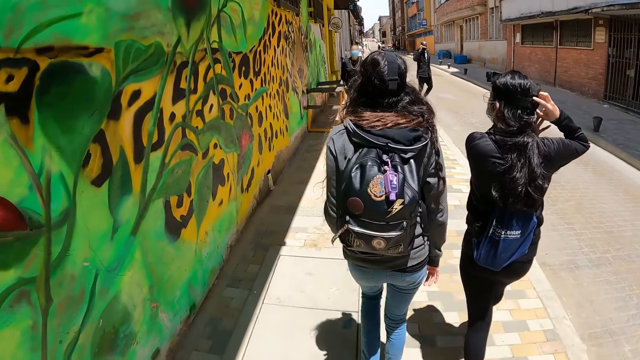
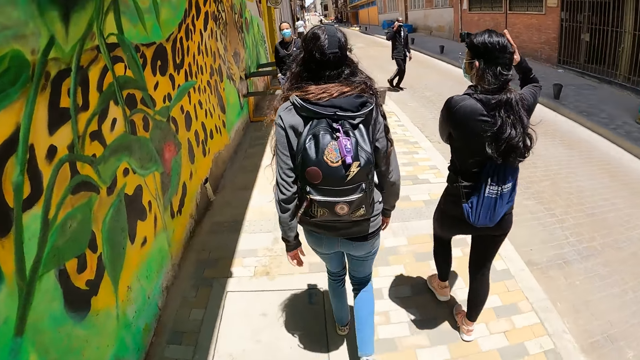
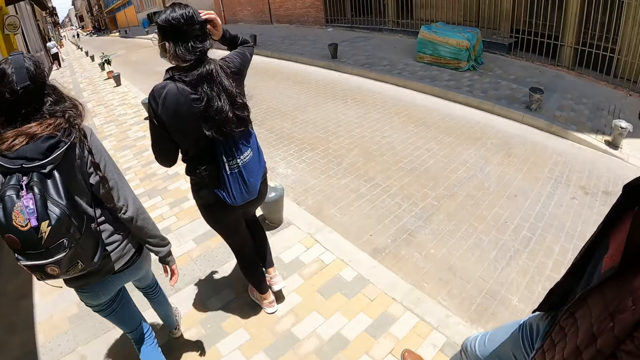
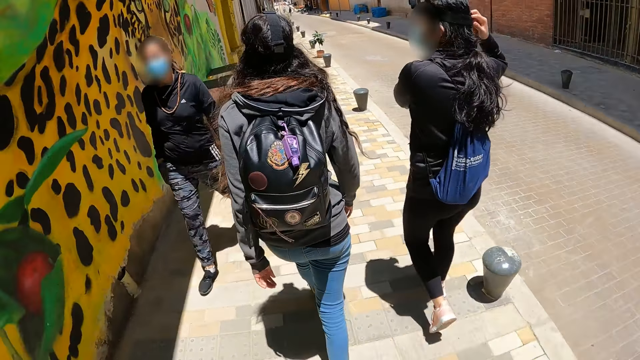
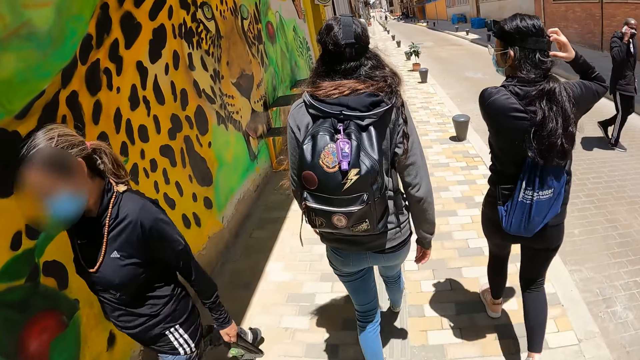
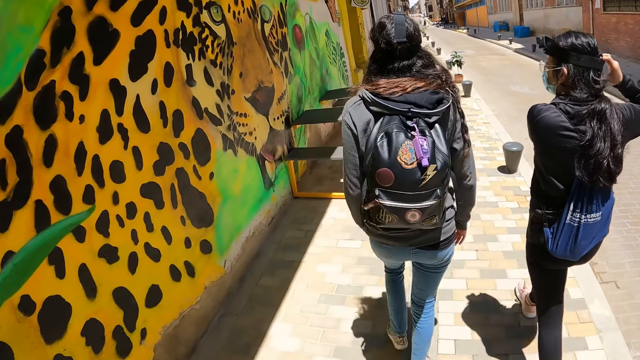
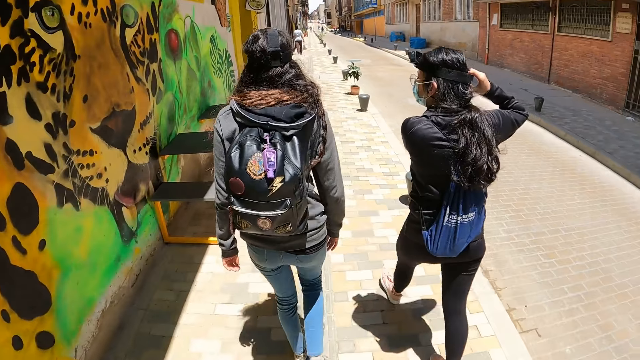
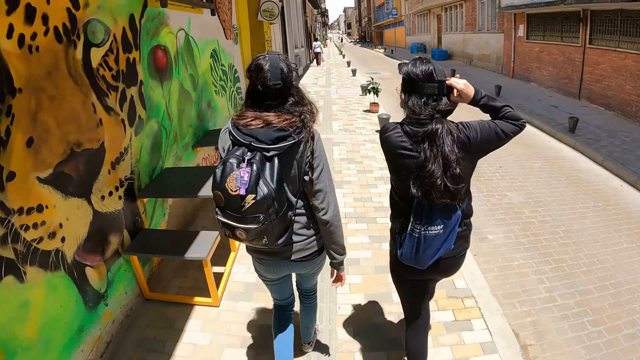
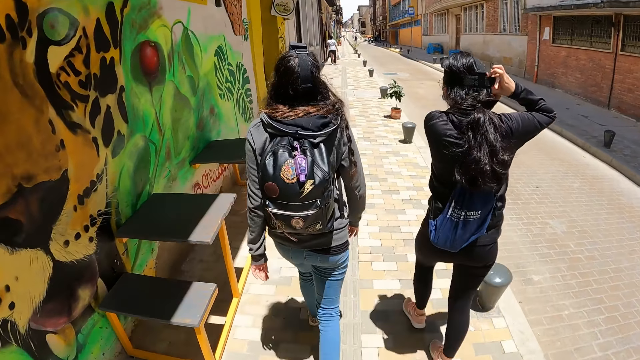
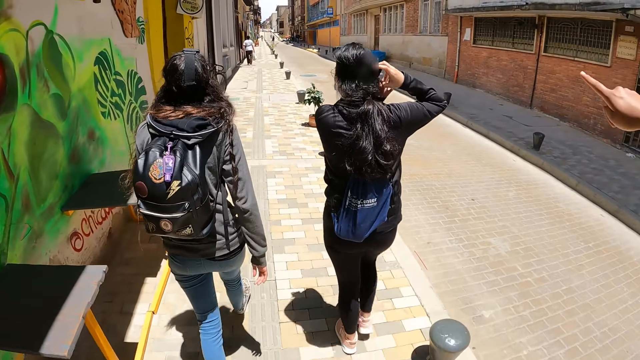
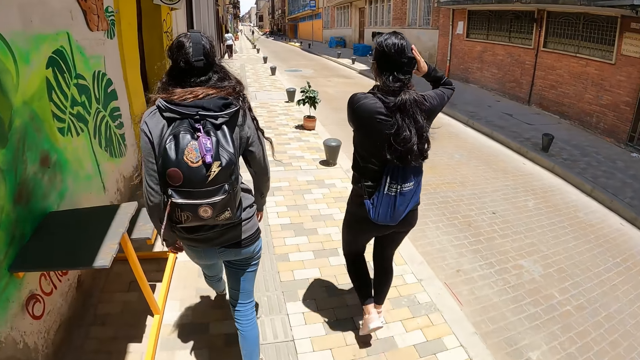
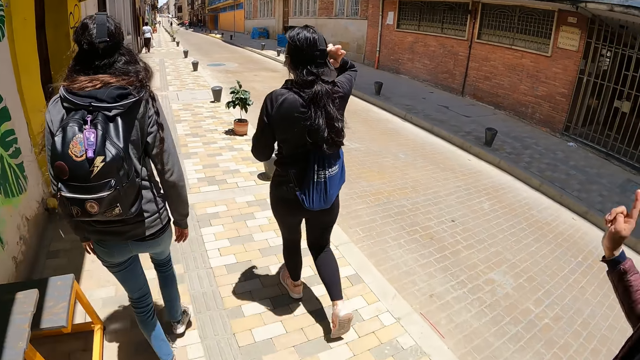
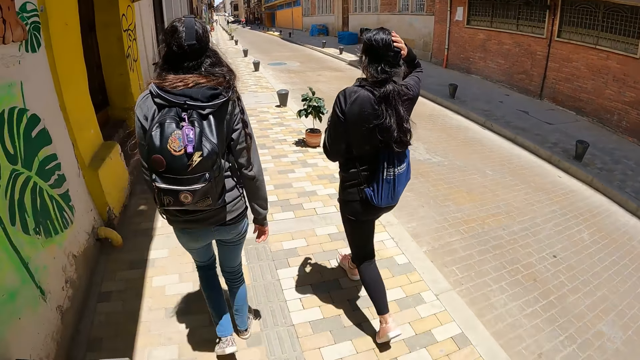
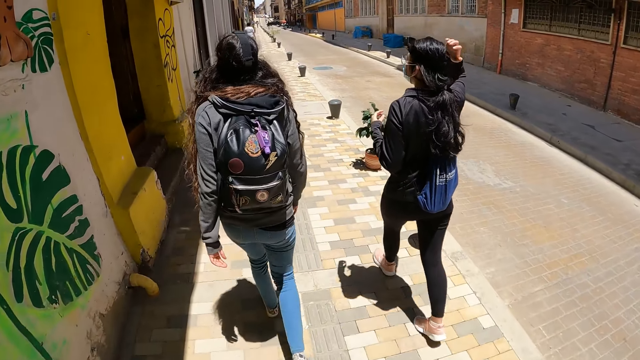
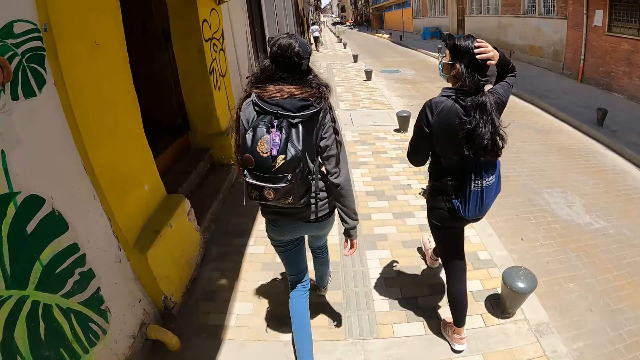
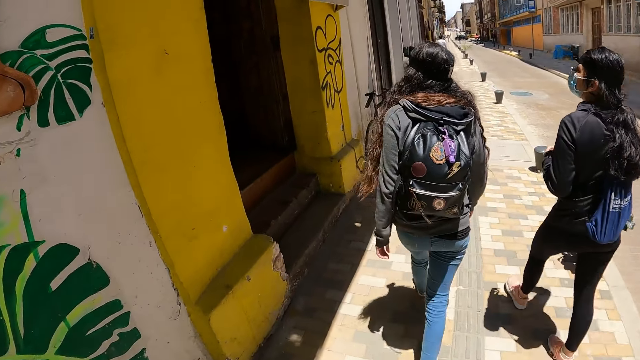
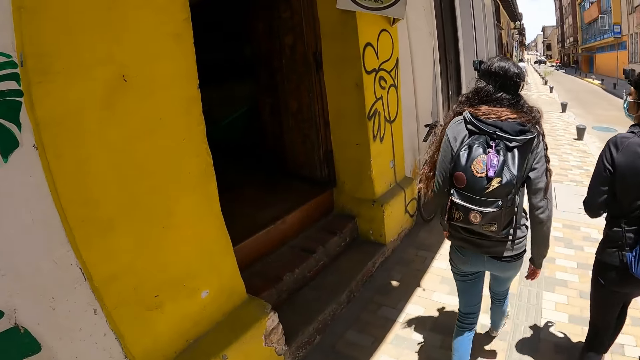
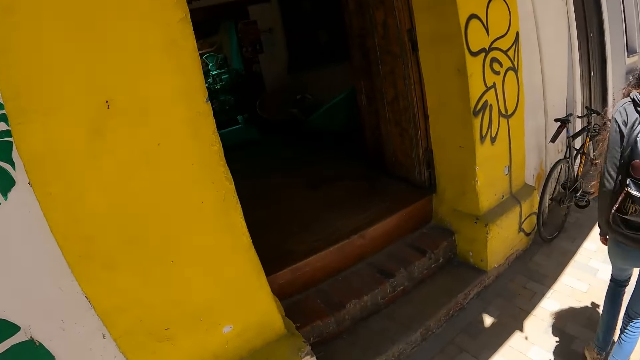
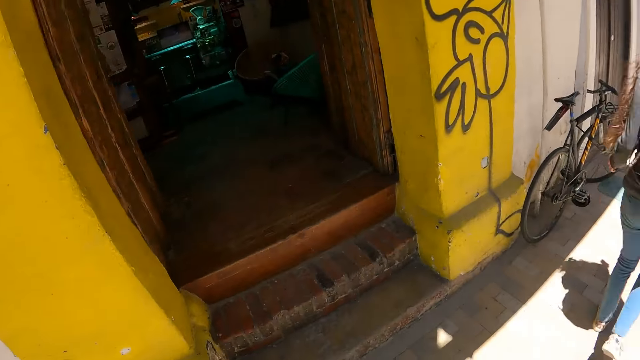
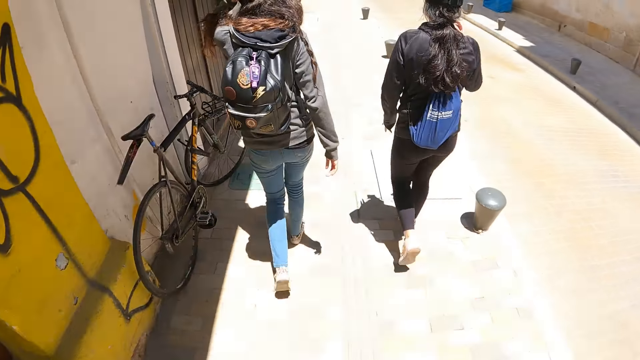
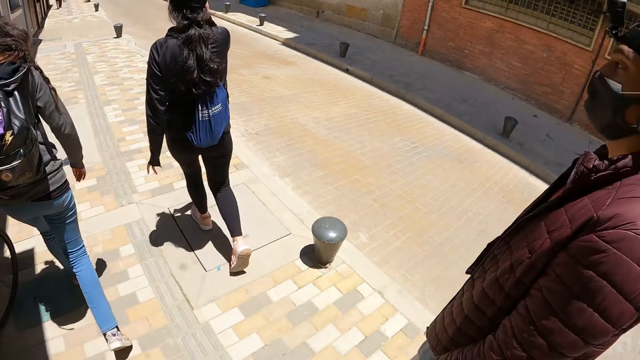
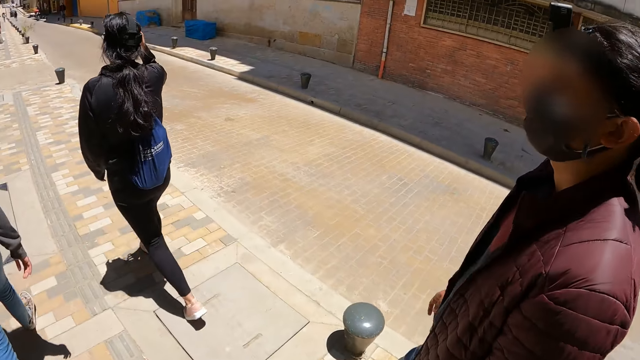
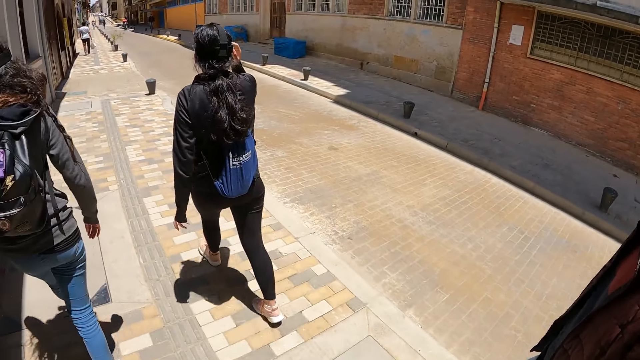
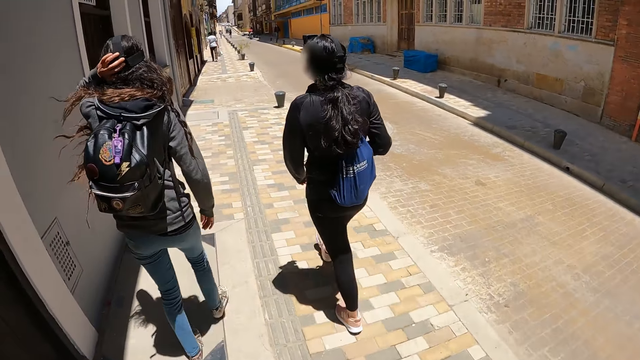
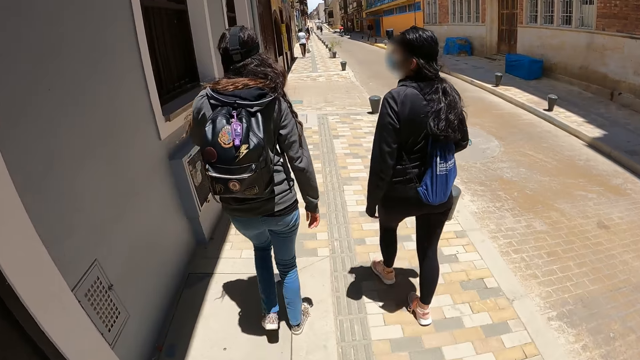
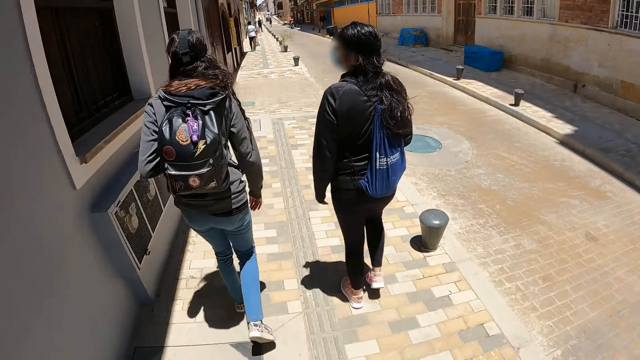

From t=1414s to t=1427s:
The camera wearer looks around. They look around again. They look at a man.

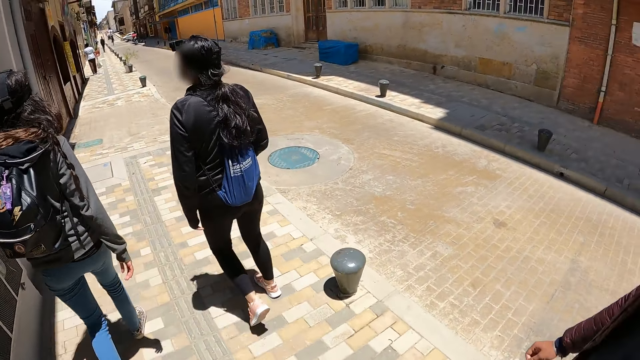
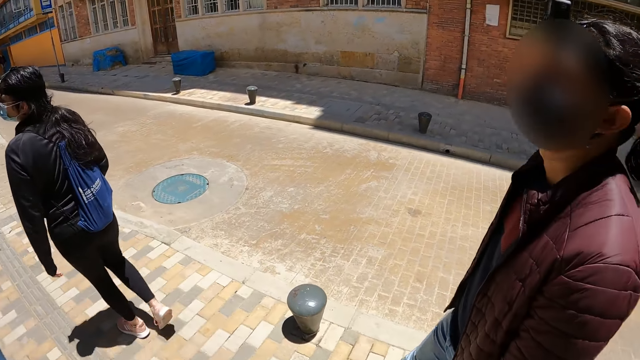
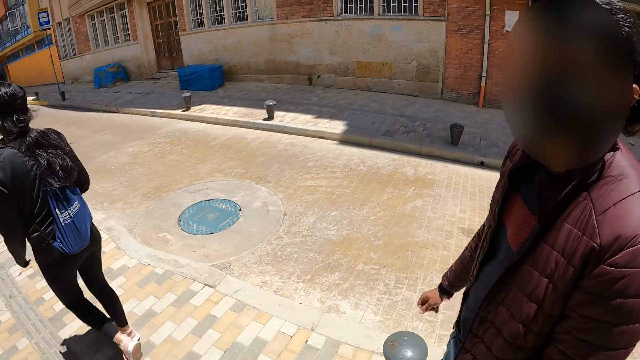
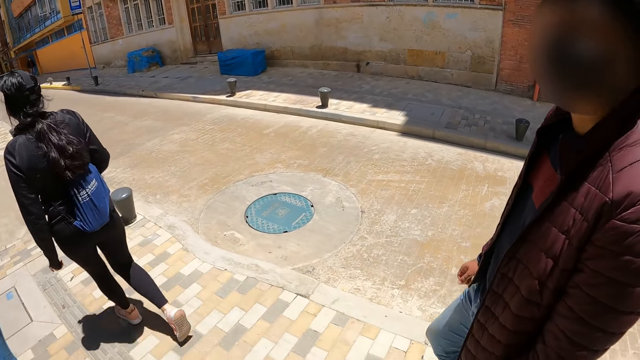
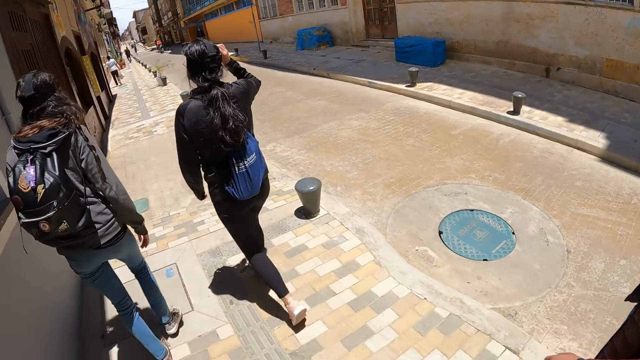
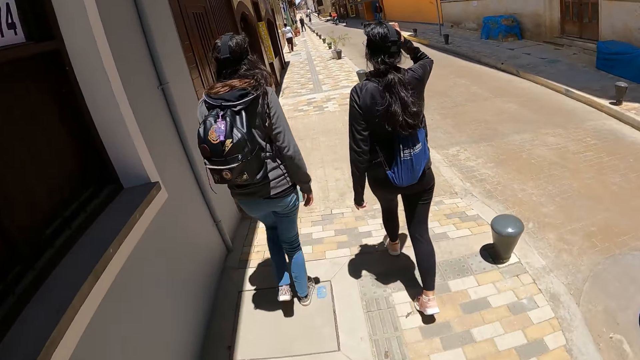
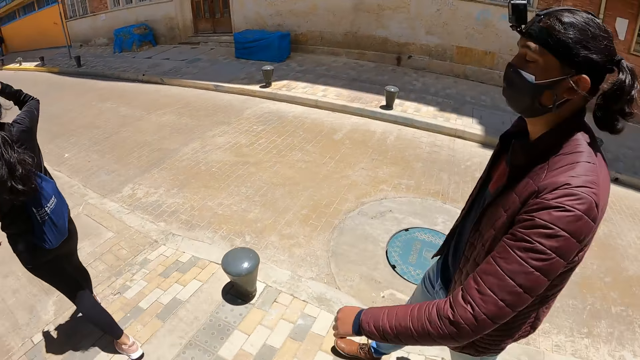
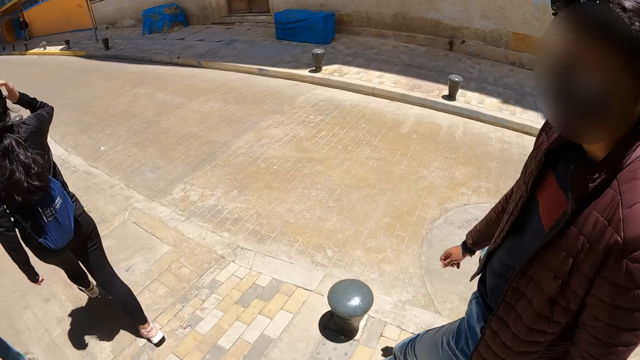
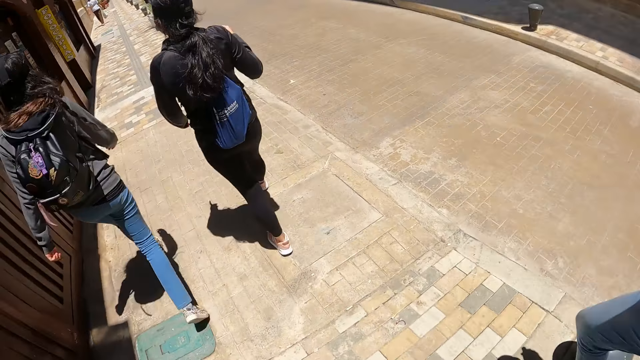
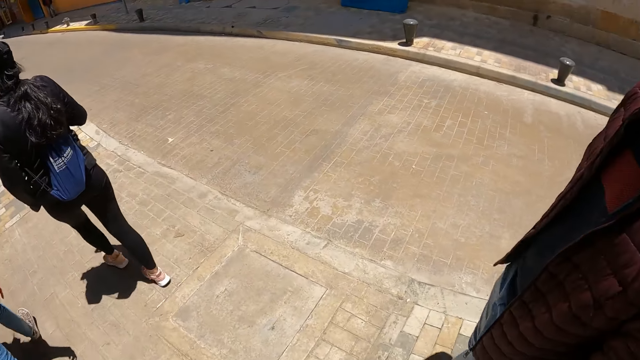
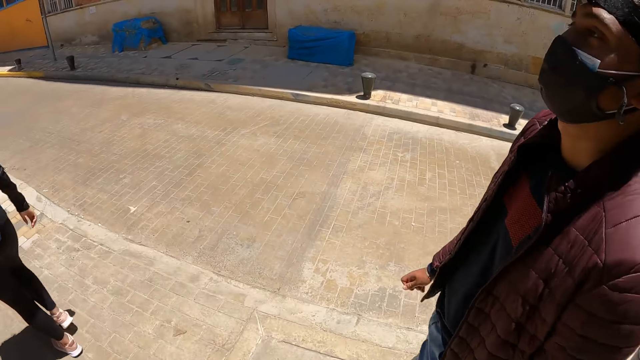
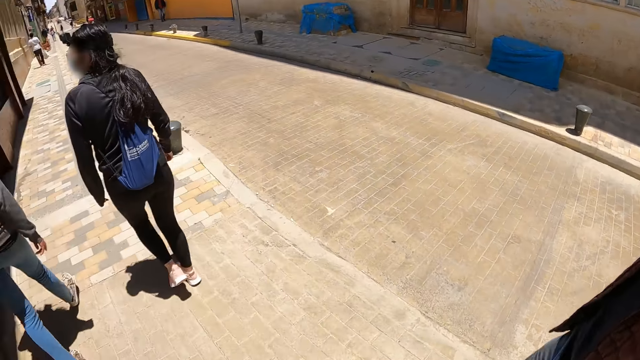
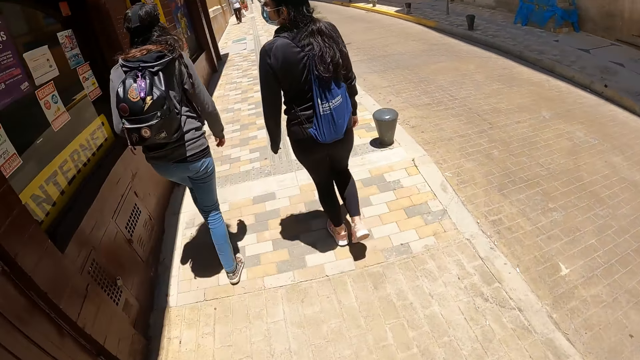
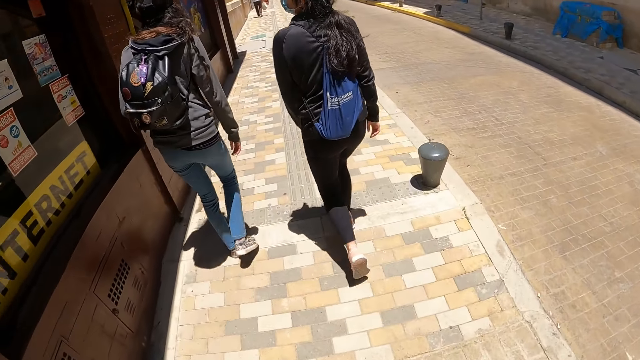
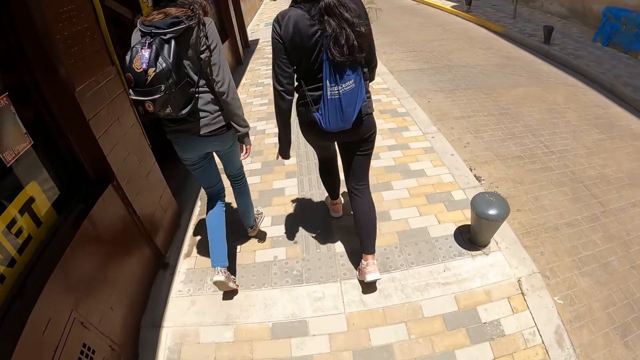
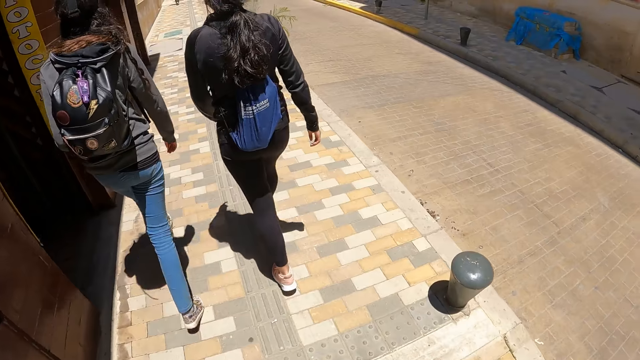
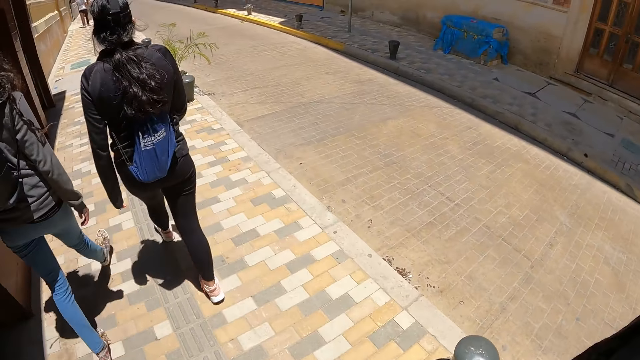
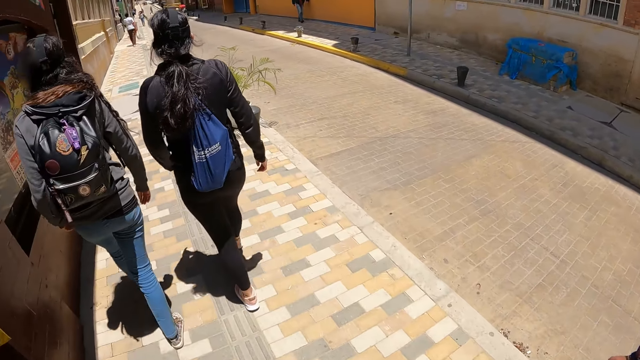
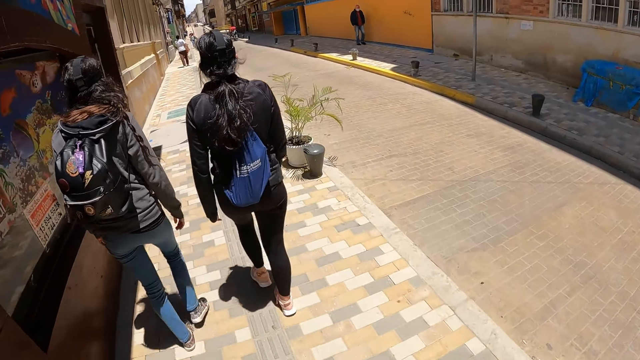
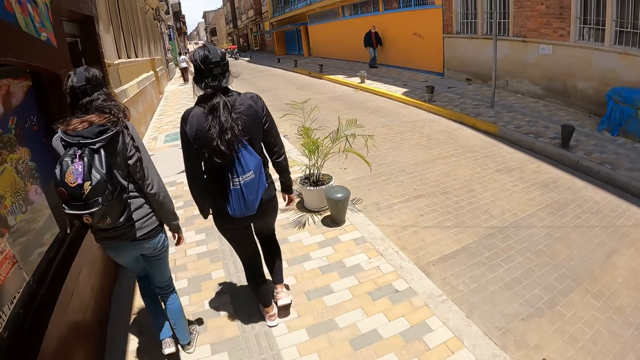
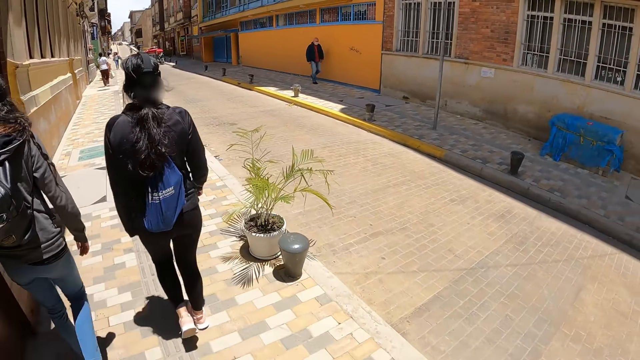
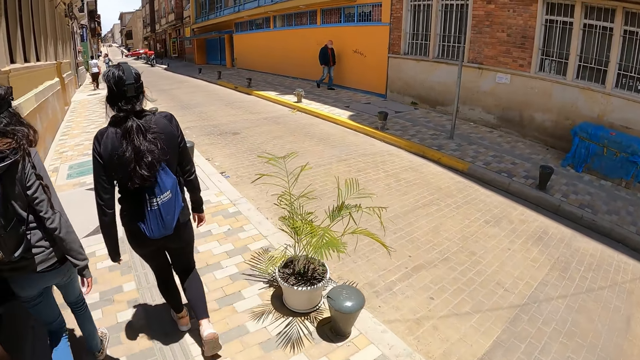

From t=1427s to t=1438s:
The camera wearer looks at a man. They look at the man repeatedly.
